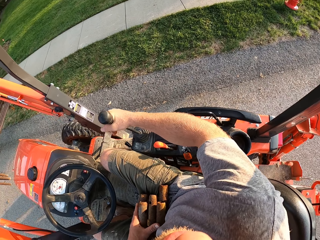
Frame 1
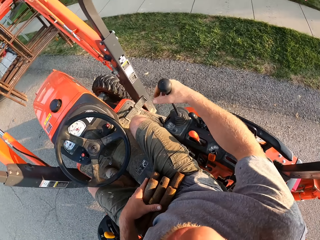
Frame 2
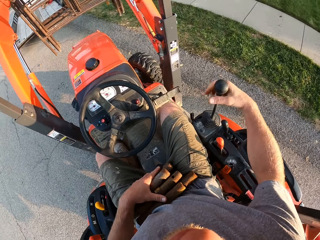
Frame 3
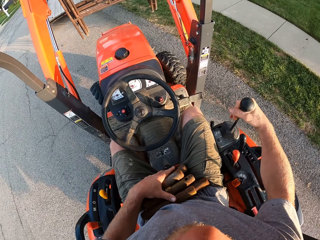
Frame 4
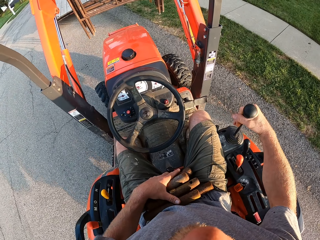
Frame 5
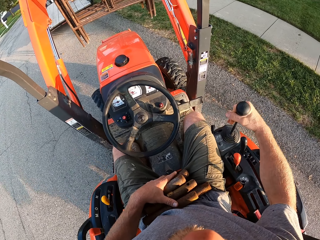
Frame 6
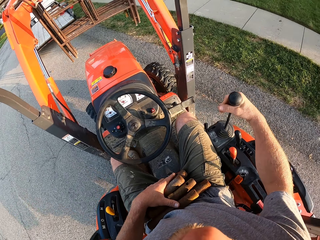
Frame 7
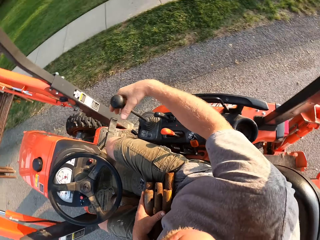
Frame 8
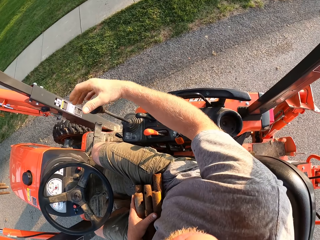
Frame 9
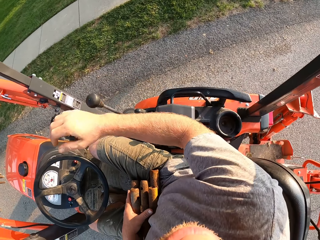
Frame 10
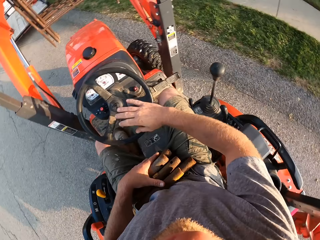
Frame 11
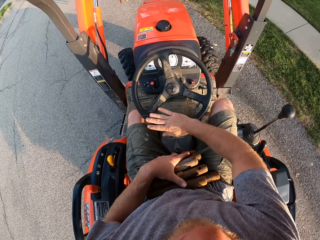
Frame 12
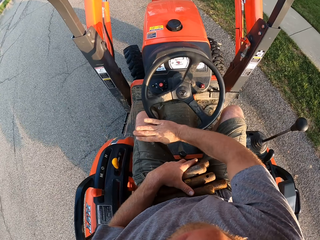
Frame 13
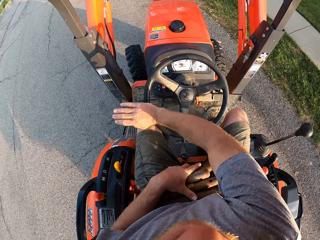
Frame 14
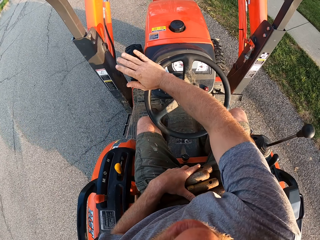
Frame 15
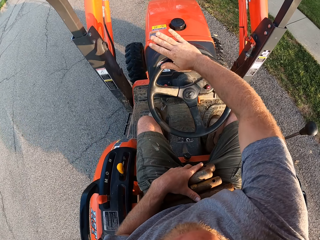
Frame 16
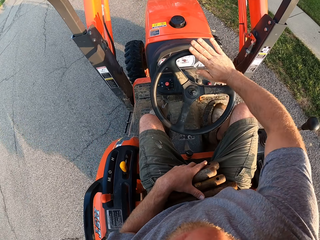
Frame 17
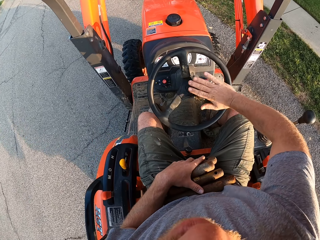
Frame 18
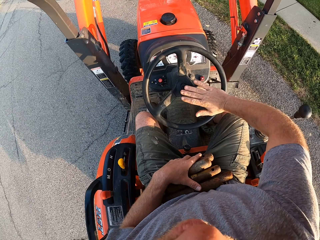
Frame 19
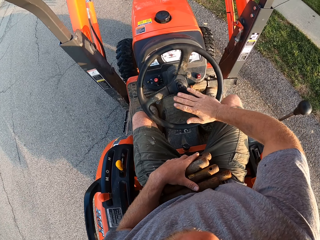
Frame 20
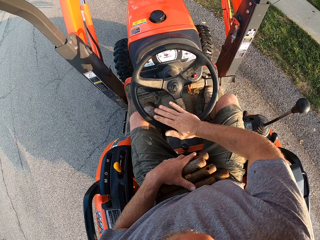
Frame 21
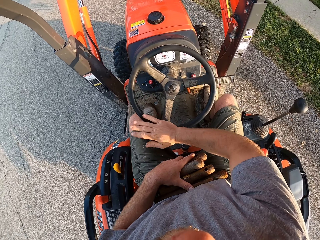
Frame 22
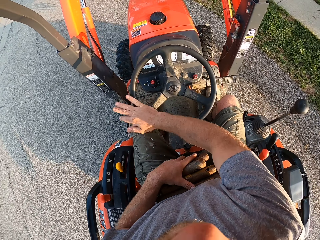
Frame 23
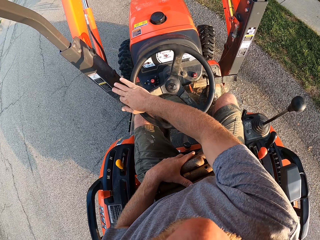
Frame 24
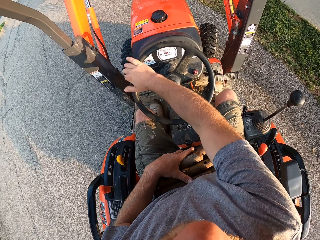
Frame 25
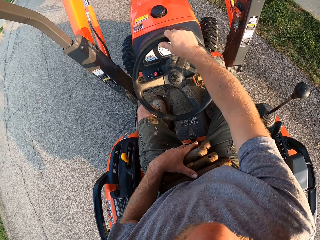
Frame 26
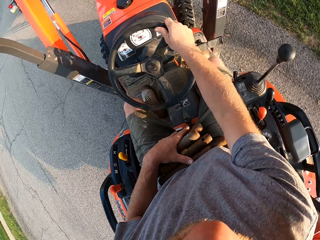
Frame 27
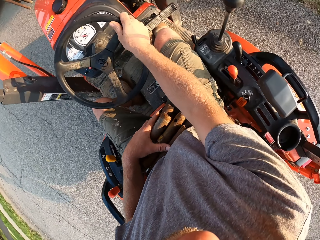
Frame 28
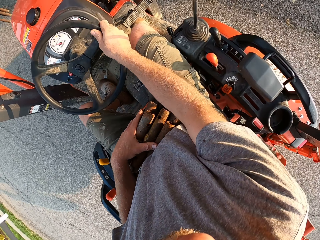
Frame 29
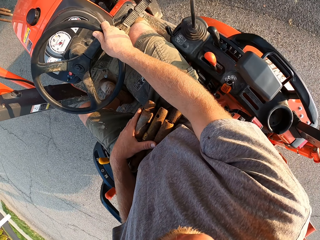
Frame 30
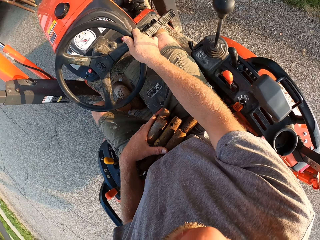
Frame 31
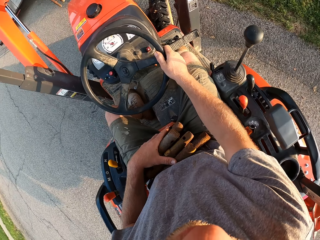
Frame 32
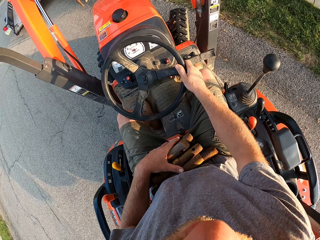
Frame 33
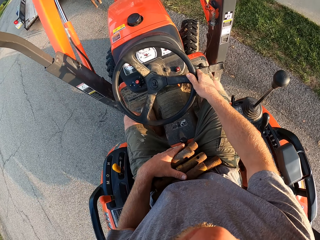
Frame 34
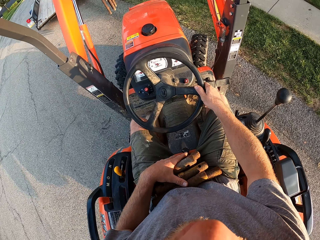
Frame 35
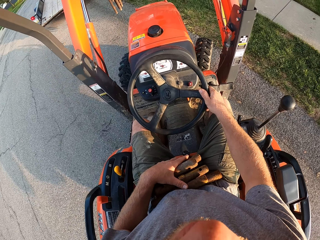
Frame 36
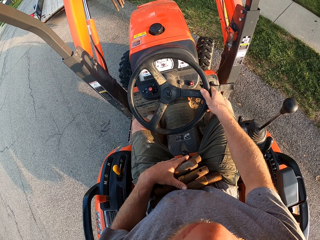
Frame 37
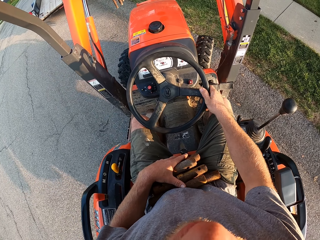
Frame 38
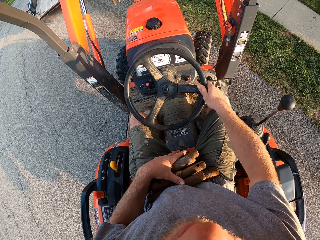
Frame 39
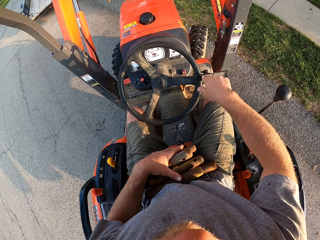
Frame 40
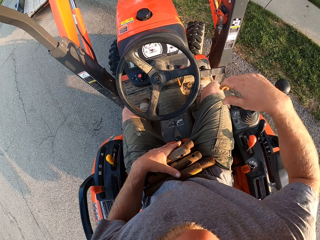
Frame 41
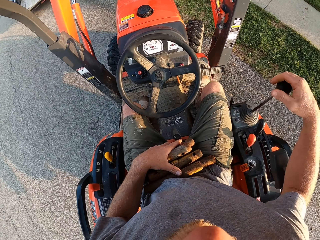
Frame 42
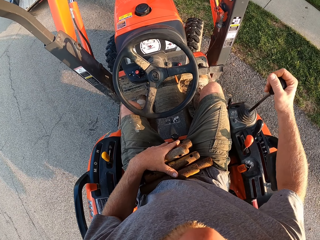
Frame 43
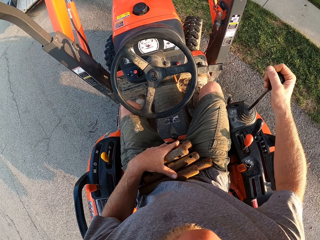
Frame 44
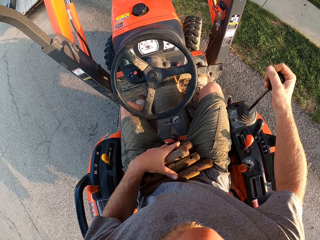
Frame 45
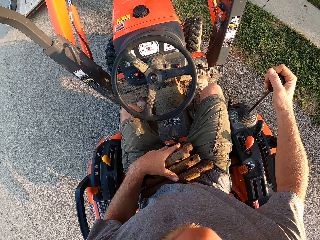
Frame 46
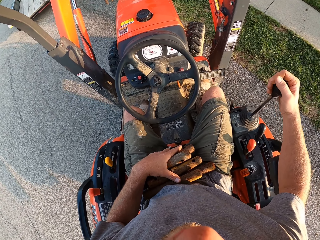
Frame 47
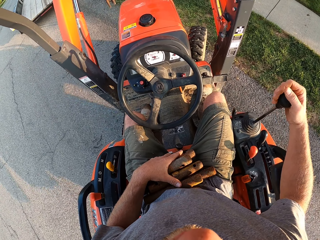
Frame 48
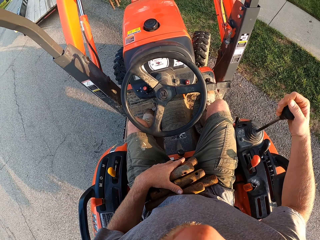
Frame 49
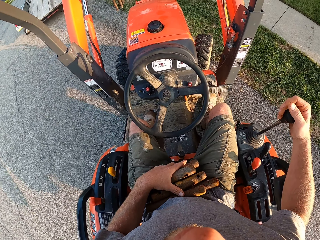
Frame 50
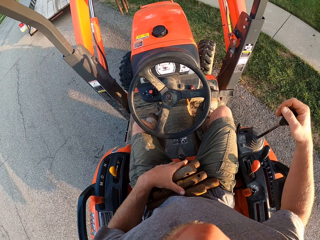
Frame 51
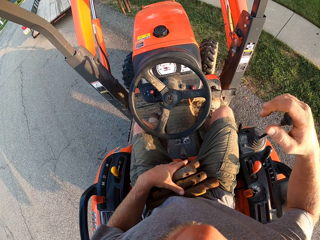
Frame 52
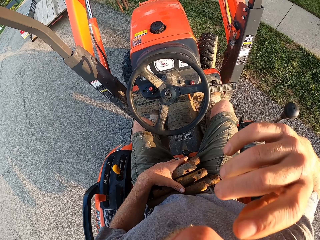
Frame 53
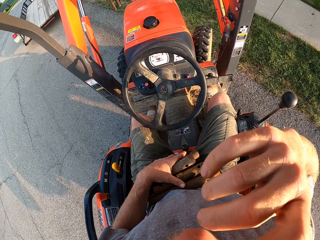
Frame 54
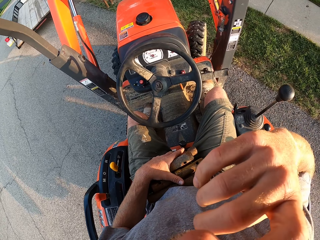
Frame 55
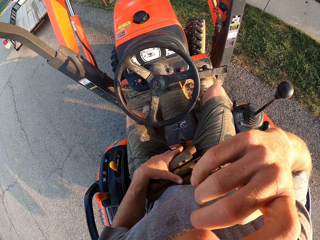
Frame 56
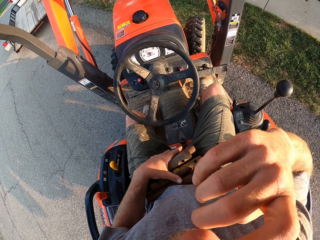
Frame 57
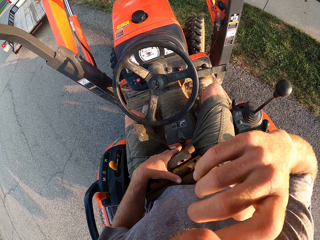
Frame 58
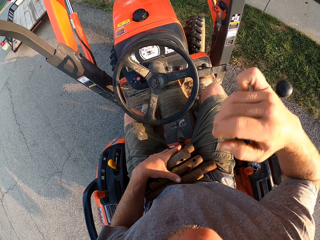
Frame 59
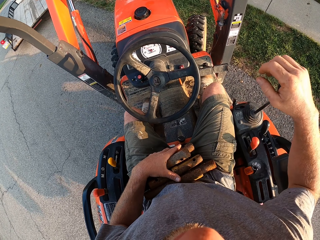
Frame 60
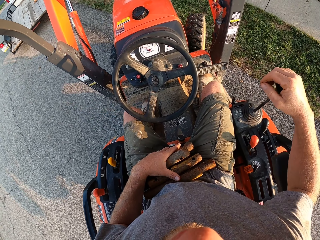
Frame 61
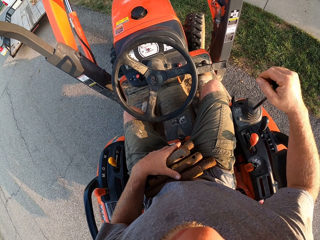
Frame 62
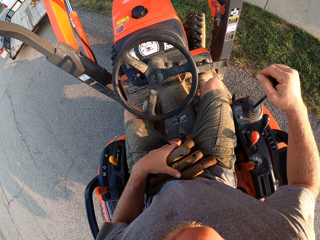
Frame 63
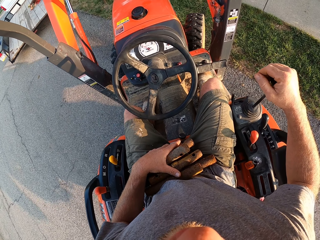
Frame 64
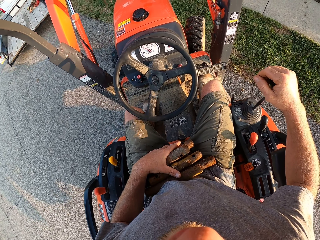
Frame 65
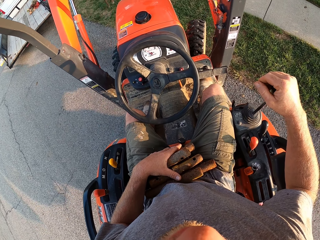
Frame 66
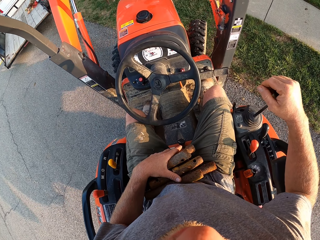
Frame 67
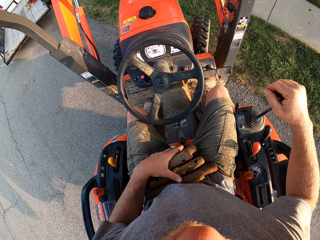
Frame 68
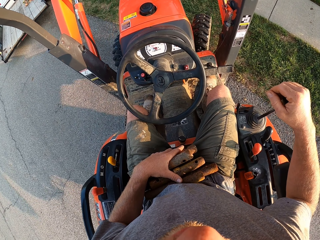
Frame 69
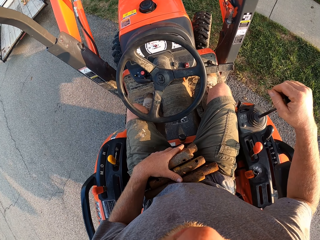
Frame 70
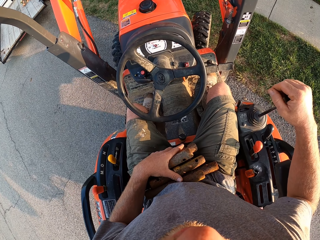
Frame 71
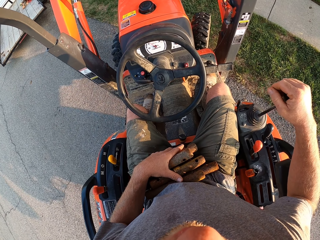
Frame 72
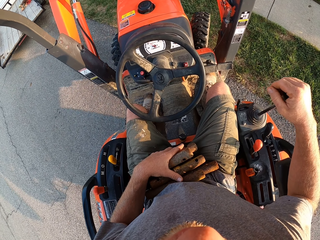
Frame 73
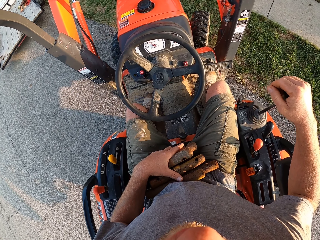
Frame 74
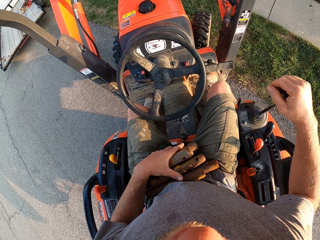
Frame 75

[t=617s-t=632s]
The camera wearer turns the steering wheel of the forklift with his right hand. He holds the gear of the forklift with his right hand. He slowly drives the tractor. He scratches his nose with his right hand. He holds the gear of the forklift with his right hand.

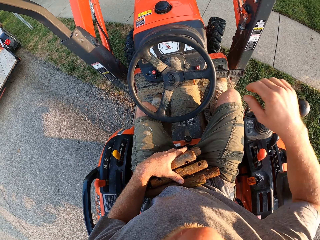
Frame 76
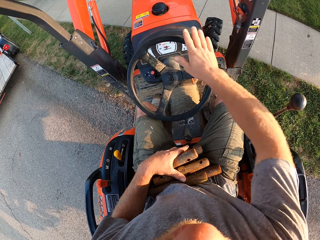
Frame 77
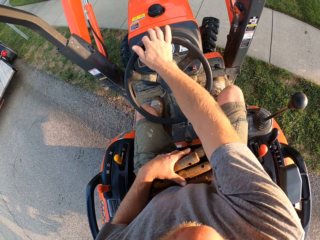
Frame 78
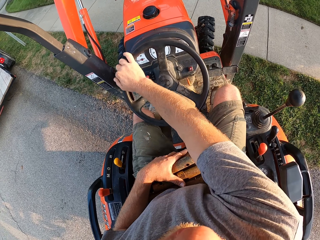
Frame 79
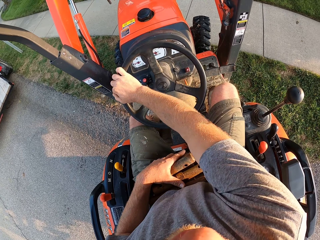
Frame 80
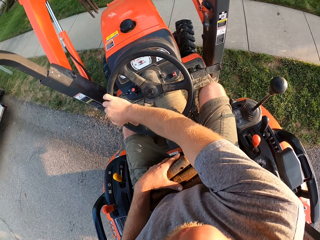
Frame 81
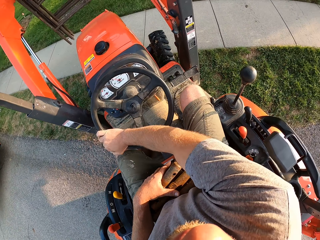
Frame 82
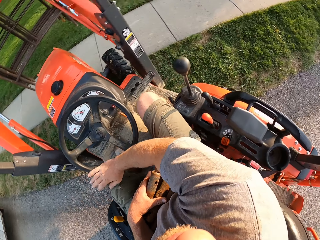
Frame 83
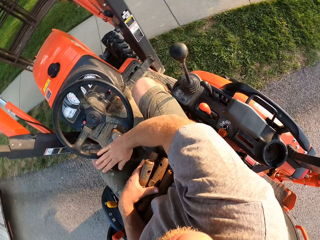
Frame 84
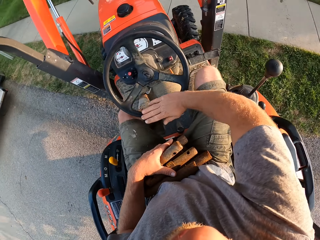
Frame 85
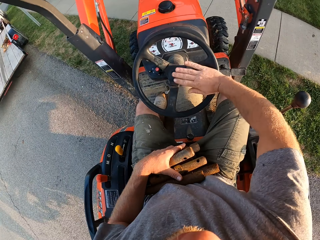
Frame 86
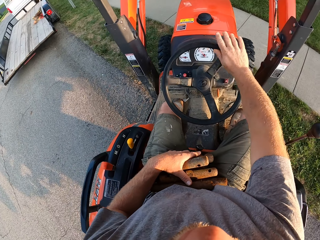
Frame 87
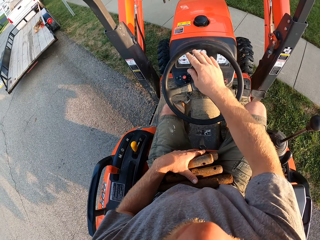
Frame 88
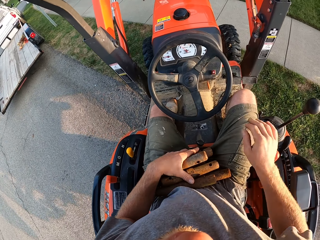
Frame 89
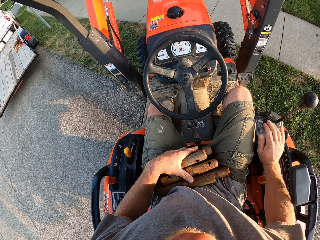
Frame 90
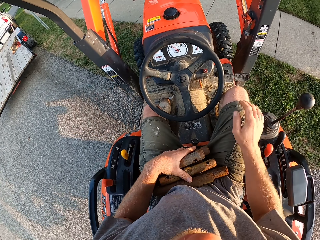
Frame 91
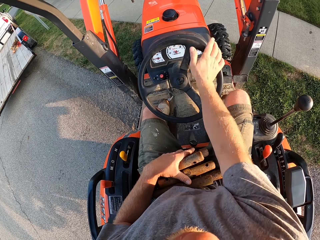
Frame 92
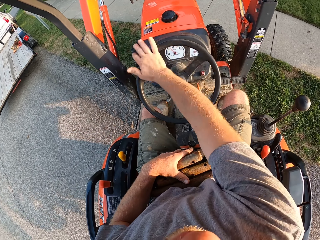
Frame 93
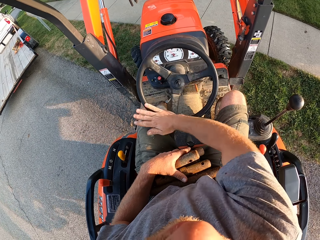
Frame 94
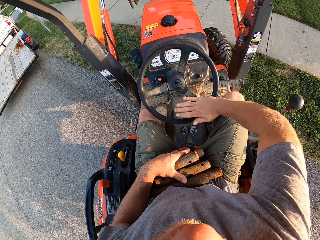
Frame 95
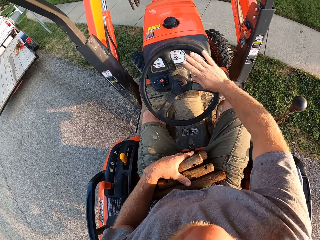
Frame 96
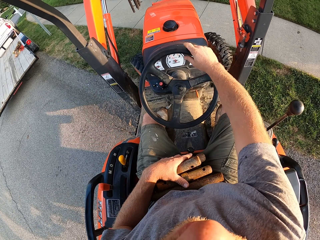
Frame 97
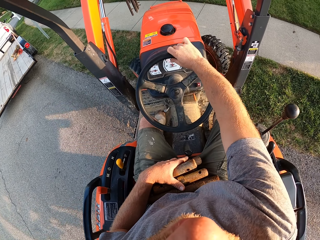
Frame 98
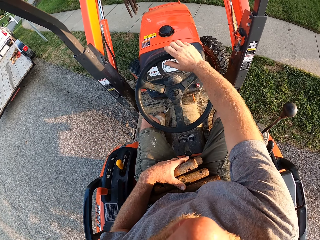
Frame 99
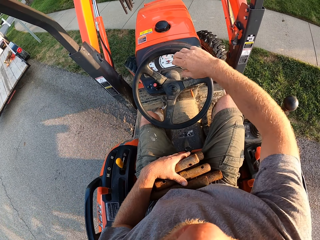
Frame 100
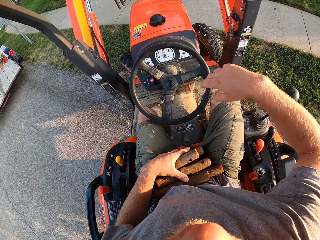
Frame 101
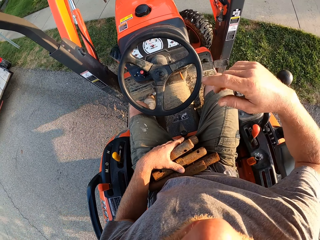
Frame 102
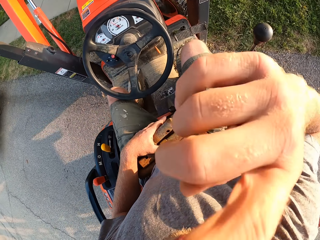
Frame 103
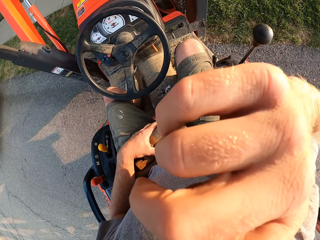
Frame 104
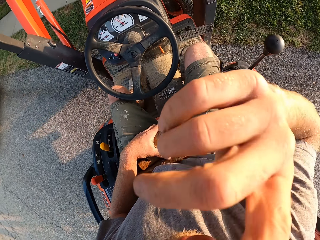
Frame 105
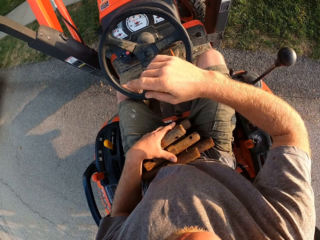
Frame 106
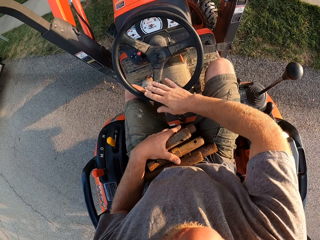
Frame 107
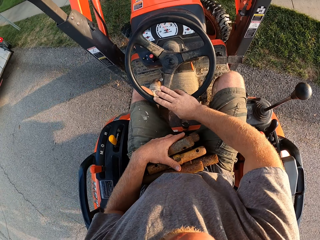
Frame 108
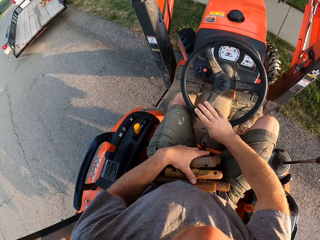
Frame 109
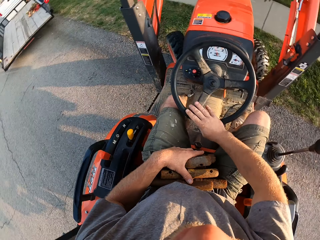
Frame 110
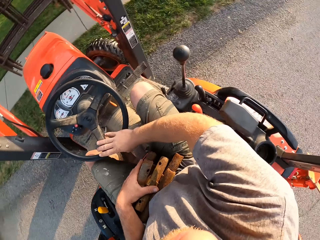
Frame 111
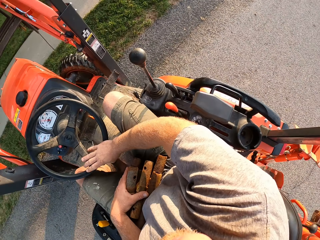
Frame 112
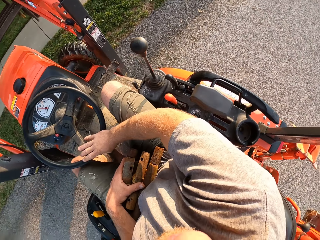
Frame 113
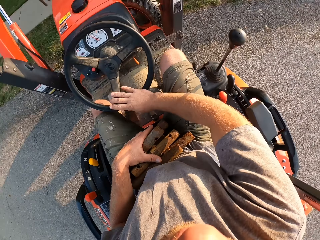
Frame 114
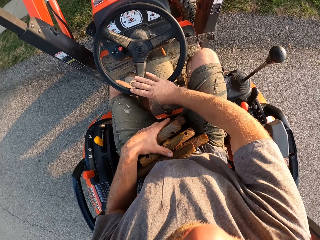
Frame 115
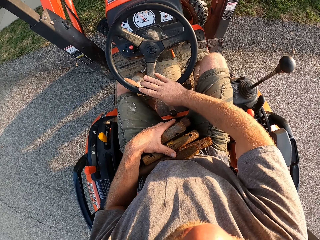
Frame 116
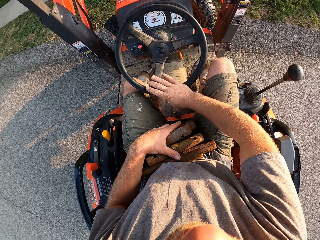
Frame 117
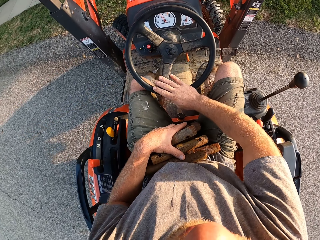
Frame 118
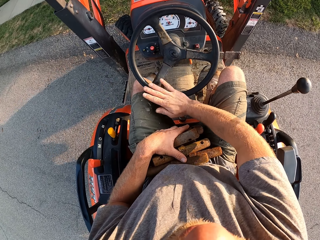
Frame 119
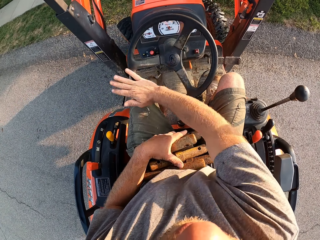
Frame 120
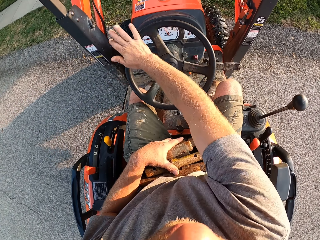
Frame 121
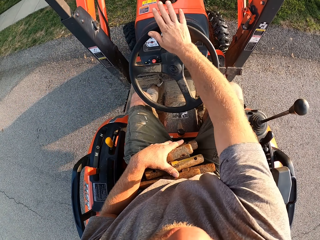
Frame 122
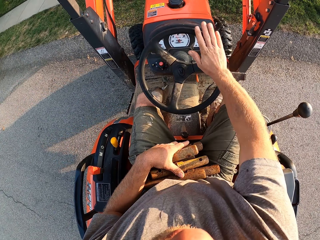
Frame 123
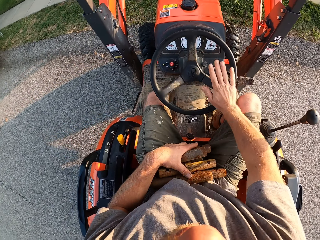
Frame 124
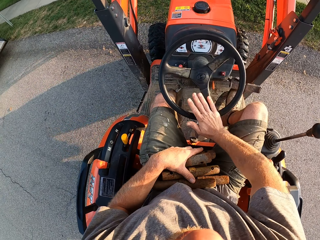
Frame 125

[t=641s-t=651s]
The camera wearer turns the steering wheel of the forklift with his right hand. He cleans his right hand on his shorts. He reverses the tractor. He turns the steering wheel of the forklift with his right hand. He scratches his nose with his right hand. He turns the steering wheel of the forklift with his right hand.
